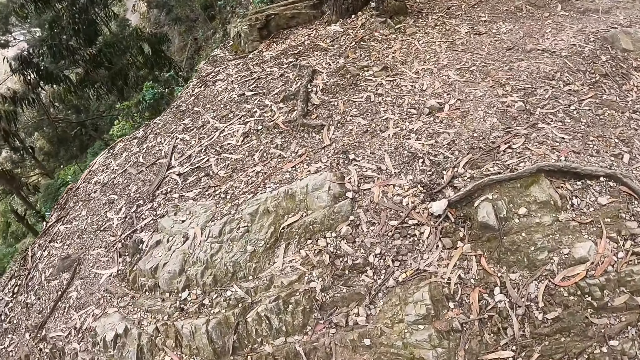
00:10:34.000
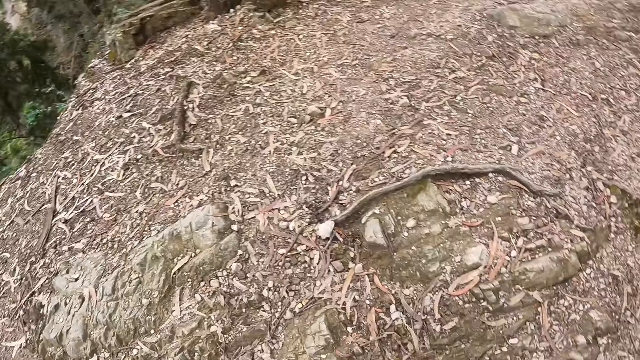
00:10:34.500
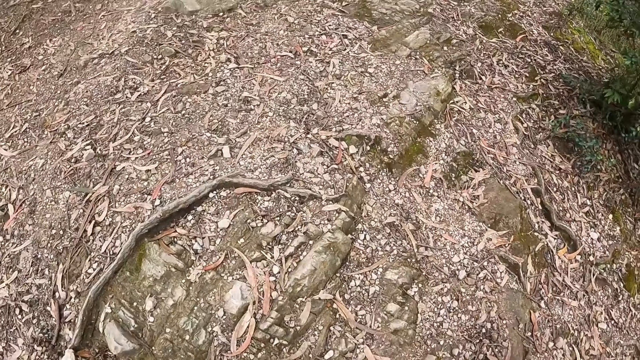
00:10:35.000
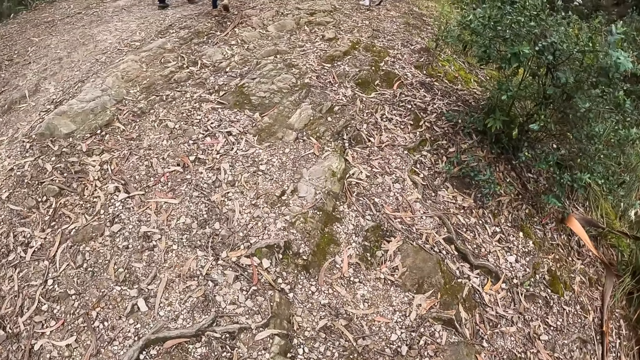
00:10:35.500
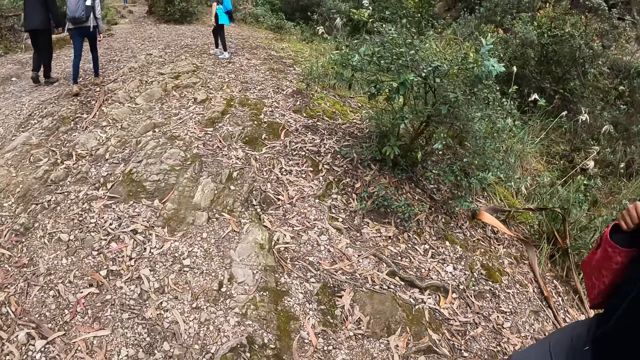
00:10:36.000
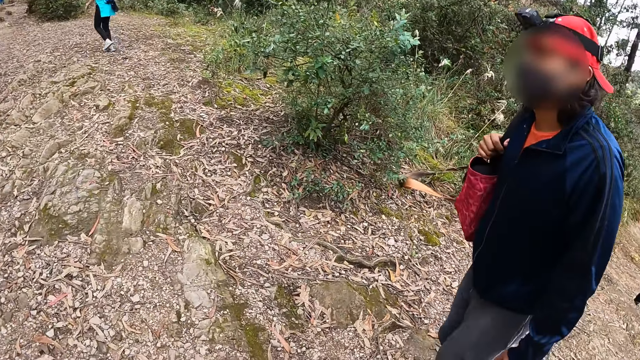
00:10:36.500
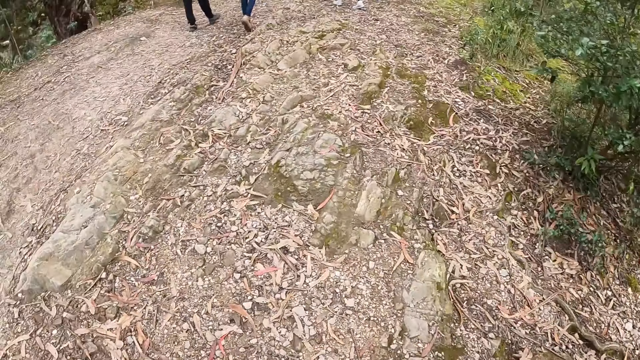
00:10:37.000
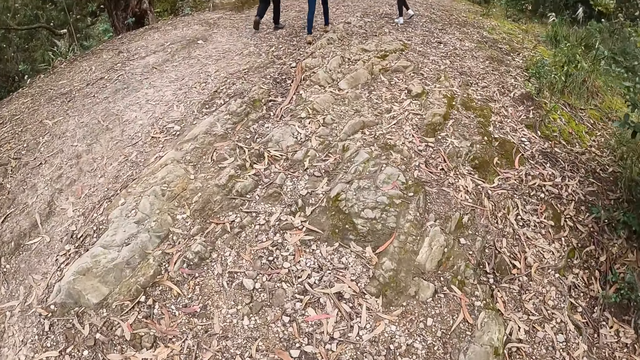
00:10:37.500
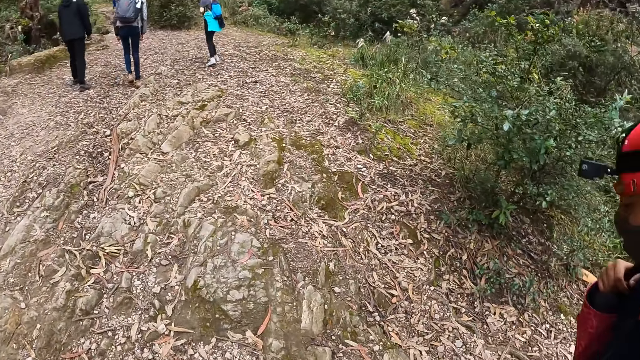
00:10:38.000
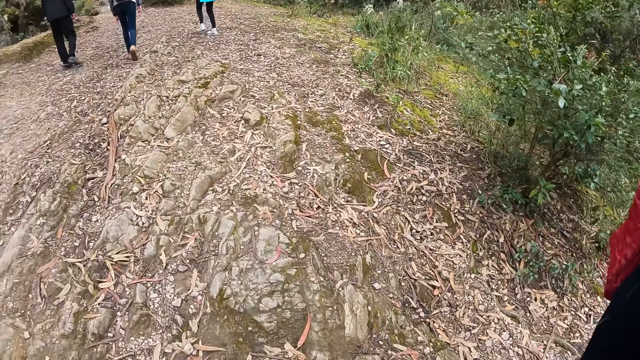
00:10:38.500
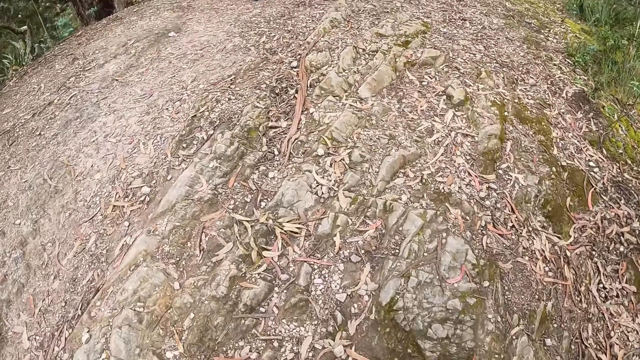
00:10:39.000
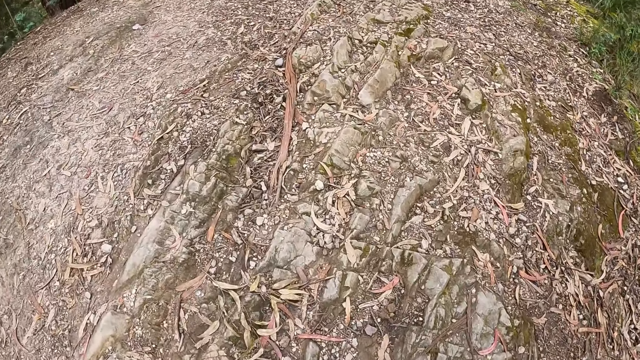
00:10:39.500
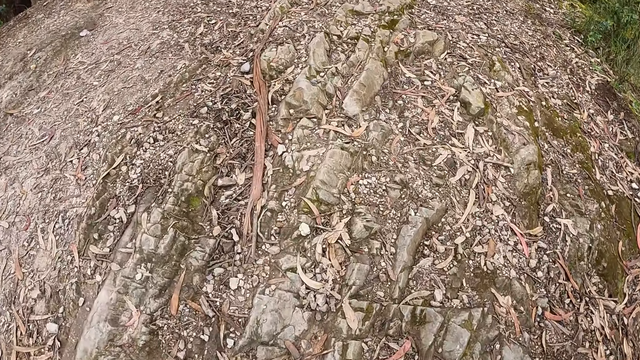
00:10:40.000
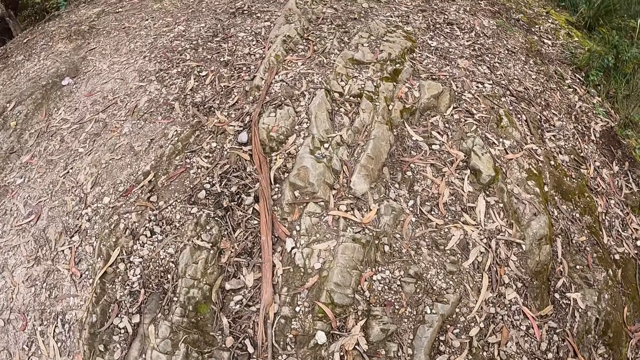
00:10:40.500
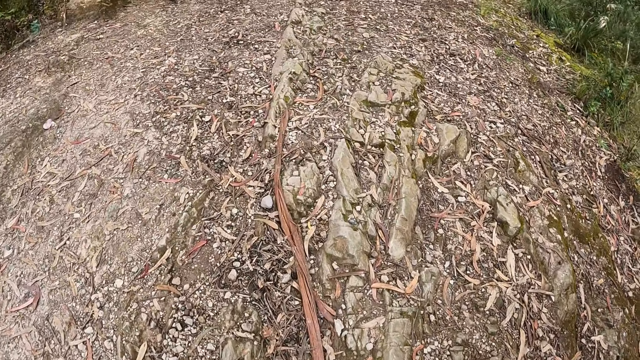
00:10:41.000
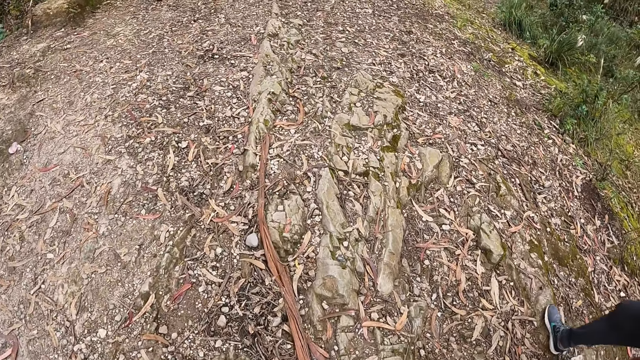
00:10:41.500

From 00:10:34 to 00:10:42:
The camera wearer looks around. A man walks around.

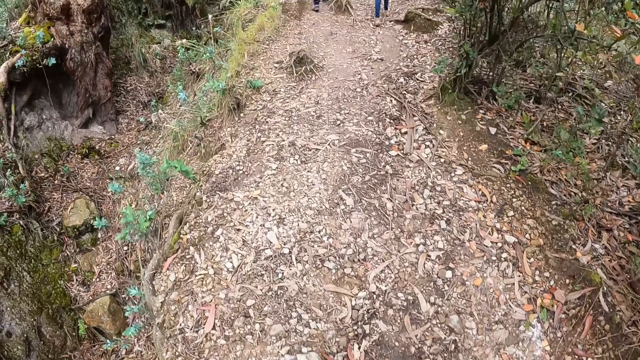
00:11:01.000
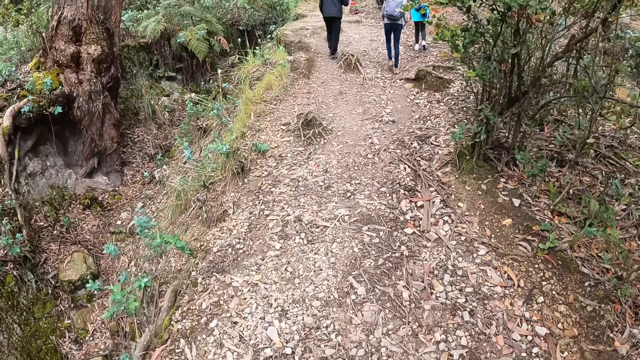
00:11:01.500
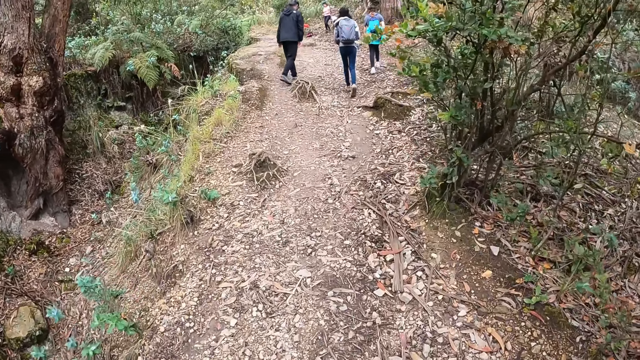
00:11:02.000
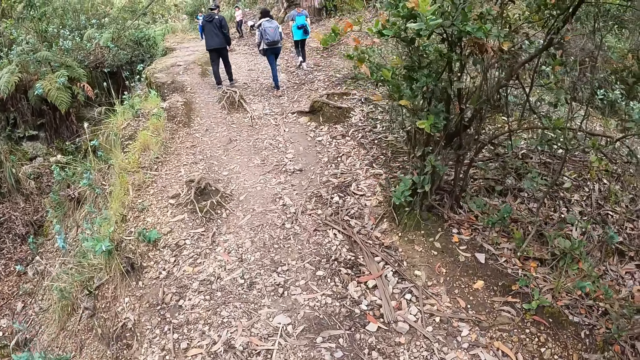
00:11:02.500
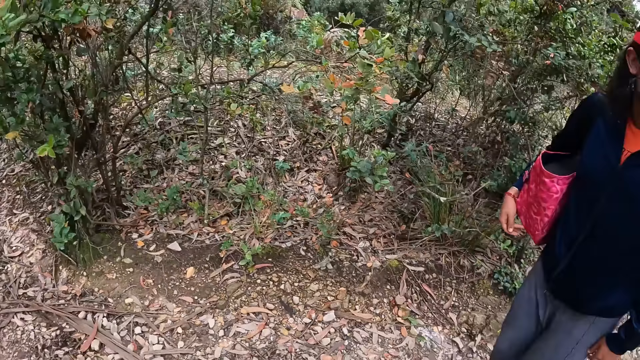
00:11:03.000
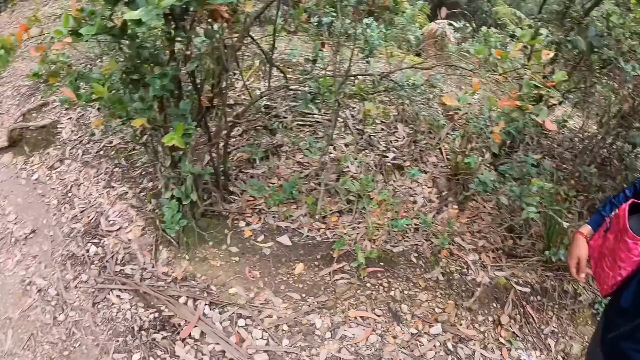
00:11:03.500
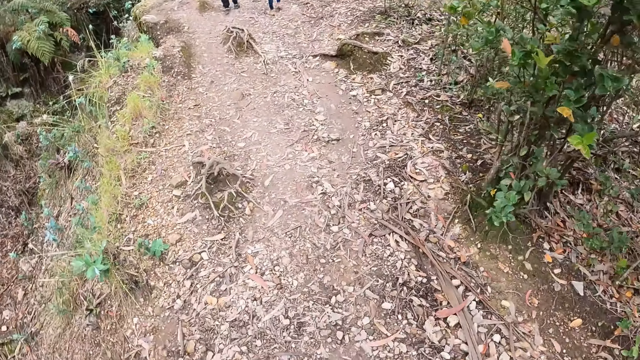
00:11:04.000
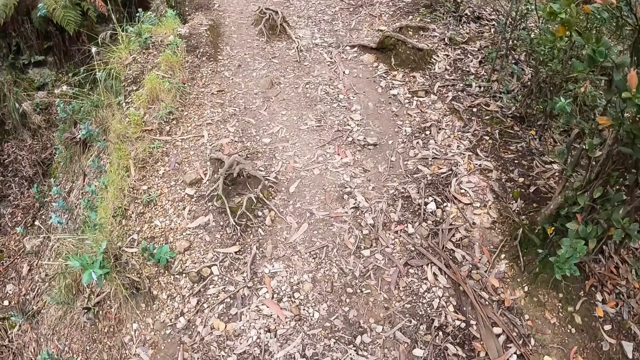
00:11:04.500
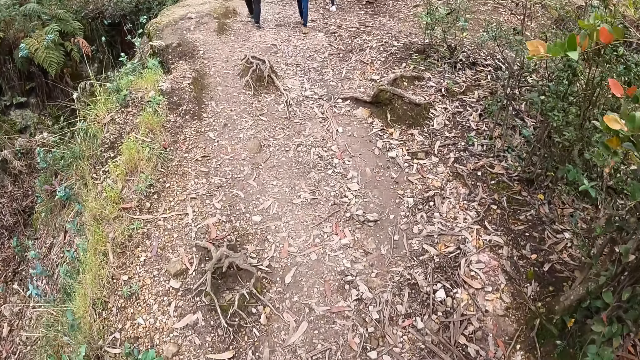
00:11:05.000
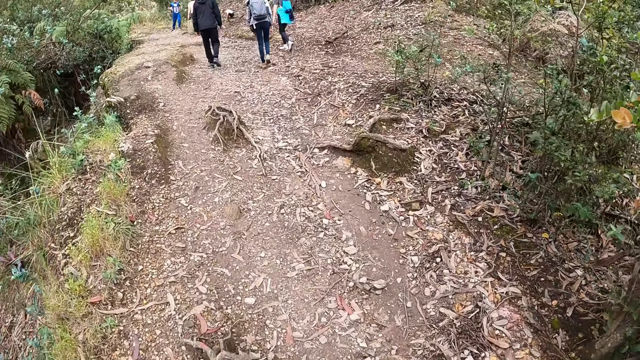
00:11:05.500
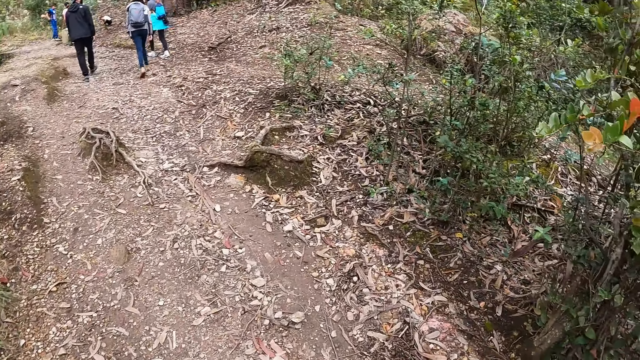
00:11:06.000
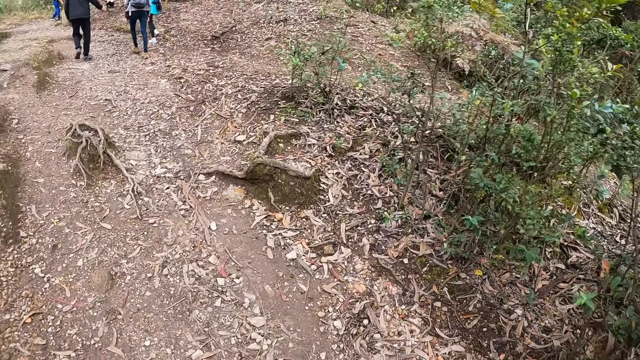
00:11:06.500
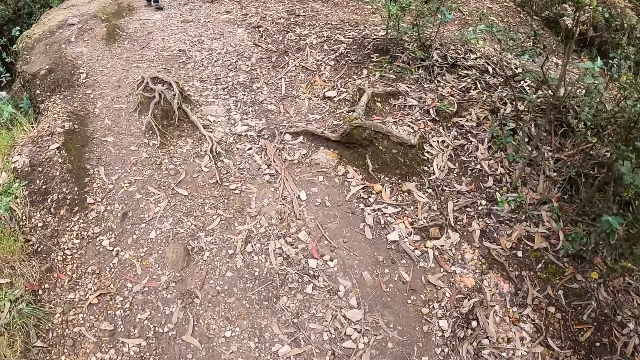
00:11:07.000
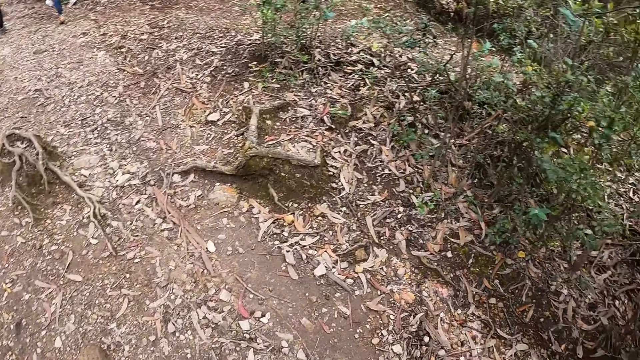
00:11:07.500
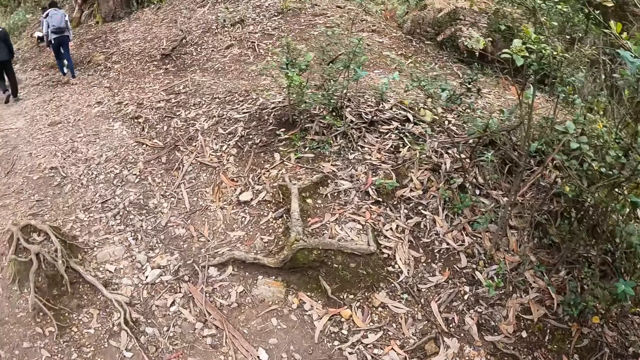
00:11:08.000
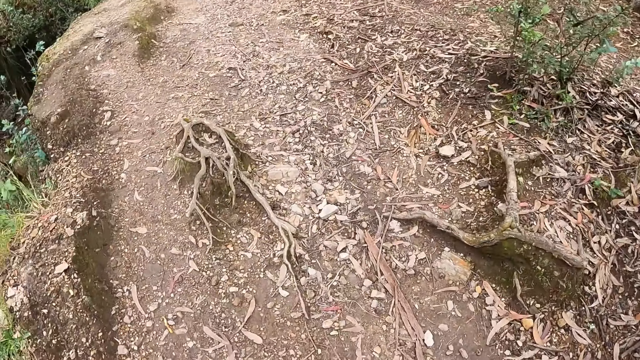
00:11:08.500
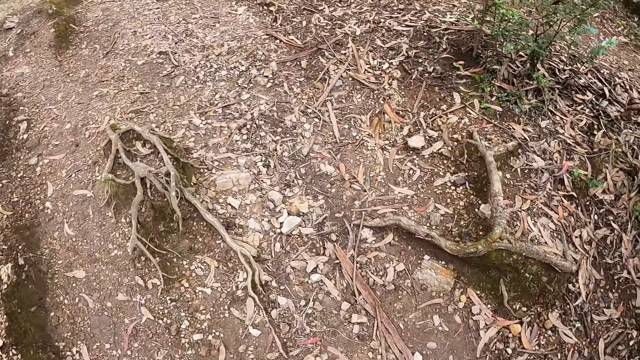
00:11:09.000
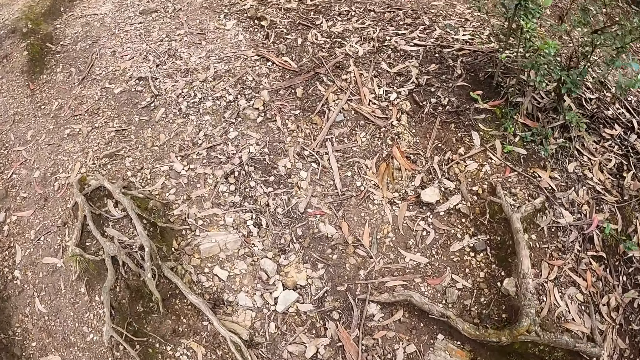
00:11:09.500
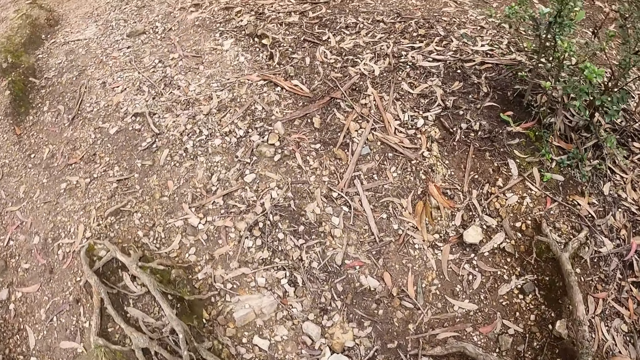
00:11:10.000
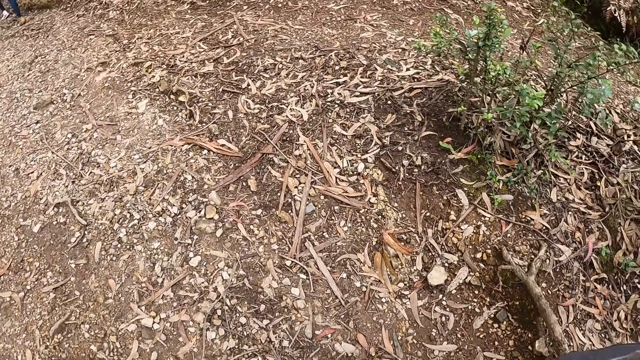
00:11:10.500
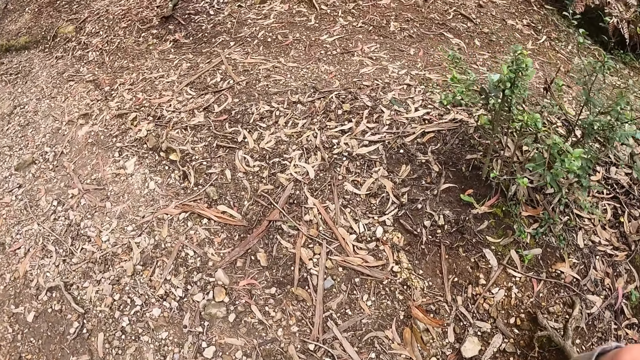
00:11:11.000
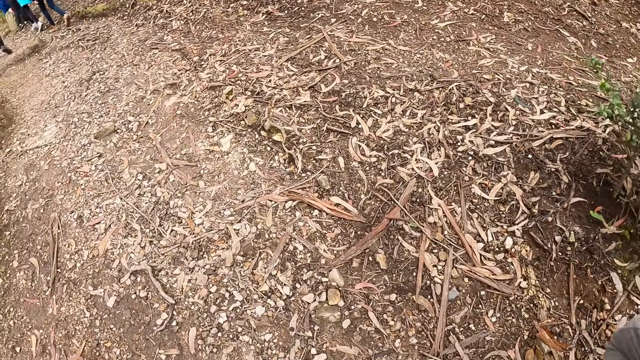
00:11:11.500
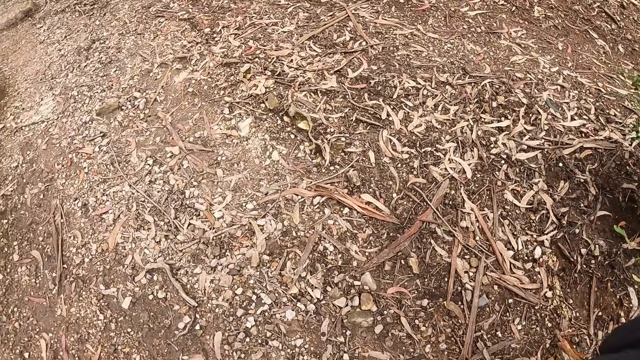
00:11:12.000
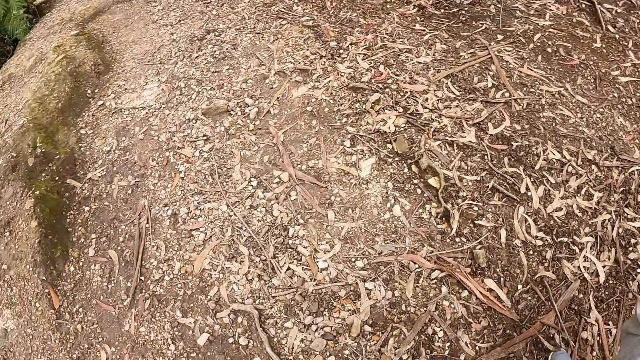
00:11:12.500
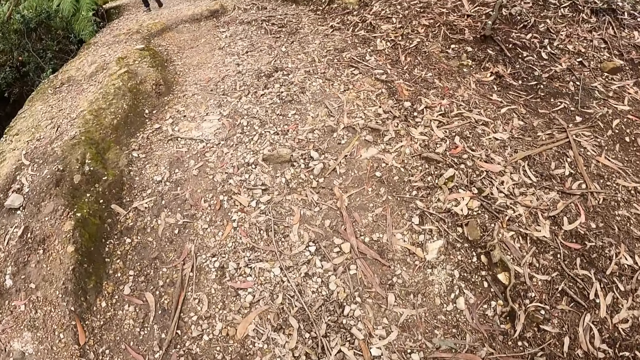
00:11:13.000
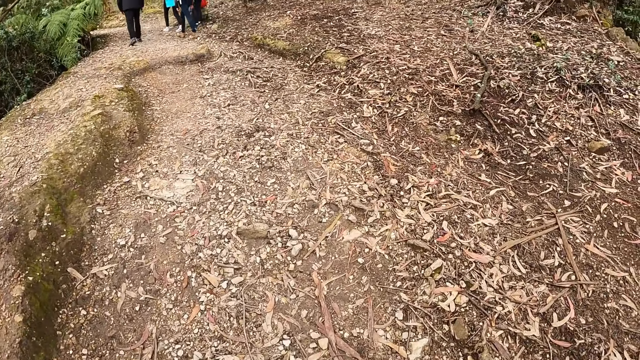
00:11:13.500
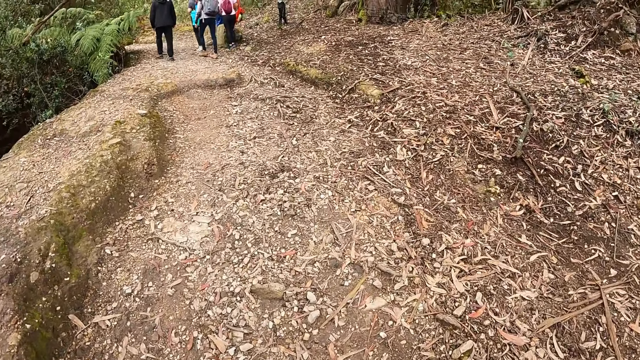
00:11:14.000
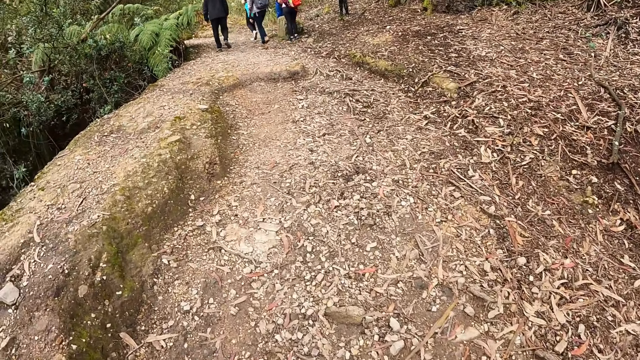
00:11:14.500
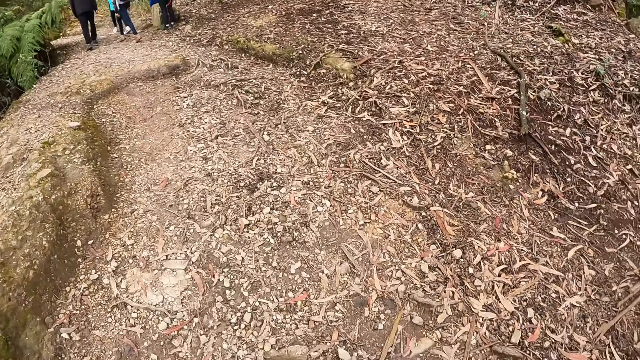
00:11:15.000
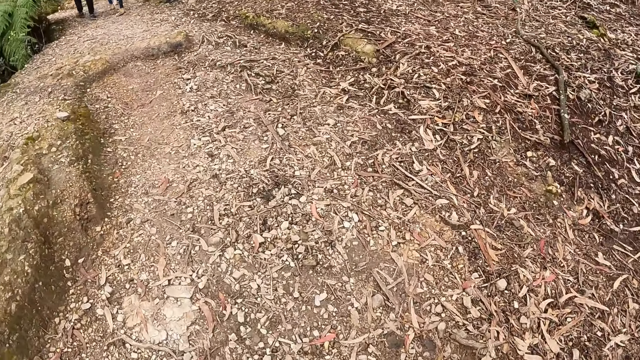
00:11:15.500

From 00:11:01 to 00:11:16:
The camera wearer looks around. A man walks around. The camera wearer moves the hand.
